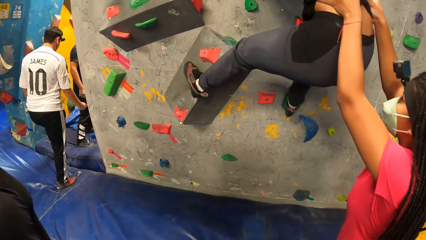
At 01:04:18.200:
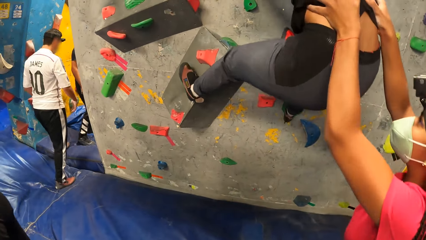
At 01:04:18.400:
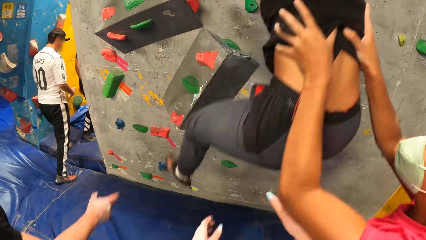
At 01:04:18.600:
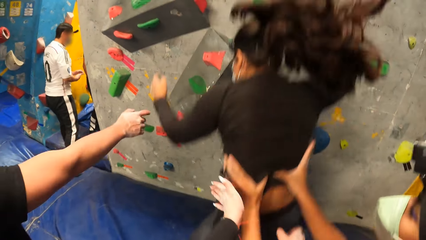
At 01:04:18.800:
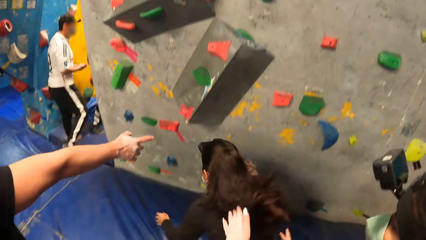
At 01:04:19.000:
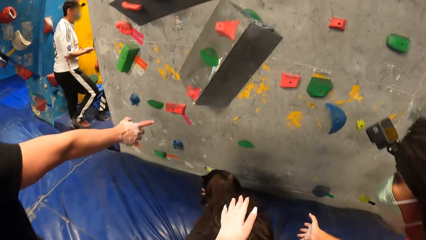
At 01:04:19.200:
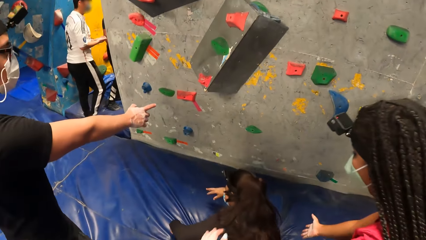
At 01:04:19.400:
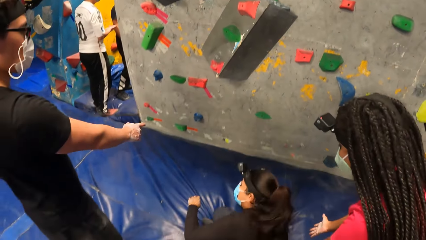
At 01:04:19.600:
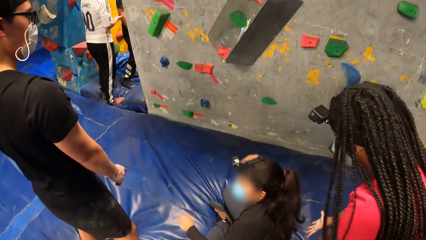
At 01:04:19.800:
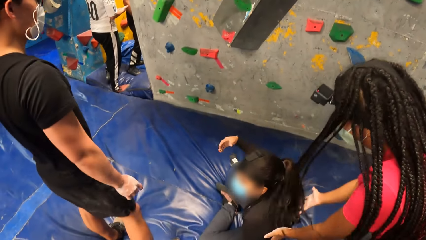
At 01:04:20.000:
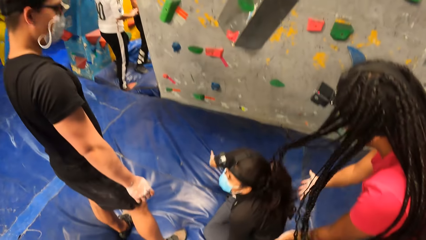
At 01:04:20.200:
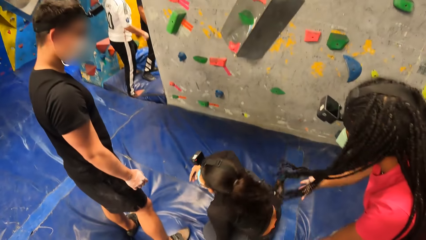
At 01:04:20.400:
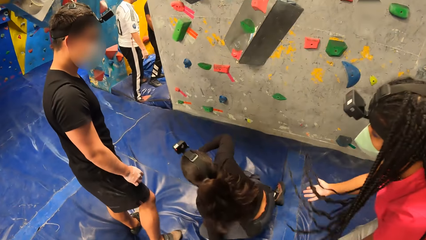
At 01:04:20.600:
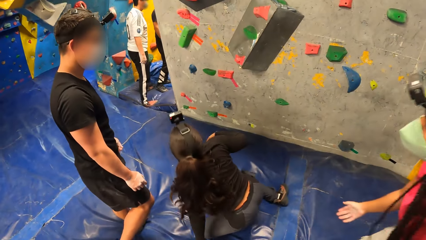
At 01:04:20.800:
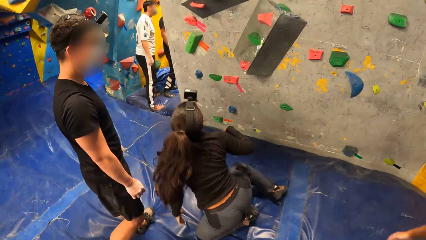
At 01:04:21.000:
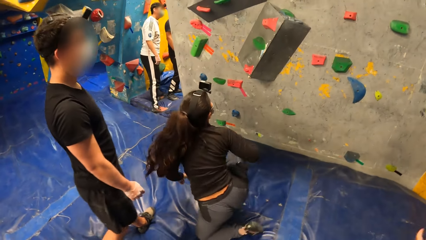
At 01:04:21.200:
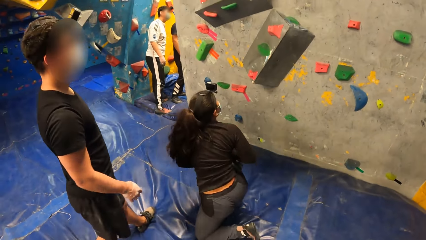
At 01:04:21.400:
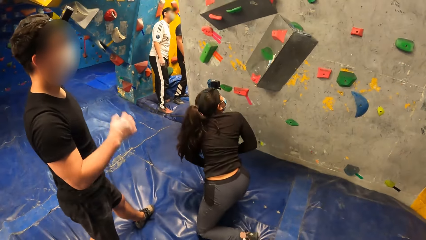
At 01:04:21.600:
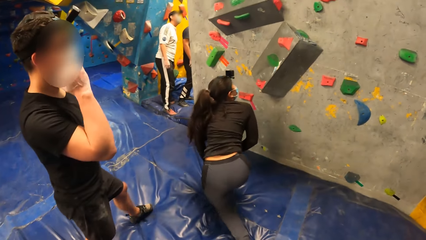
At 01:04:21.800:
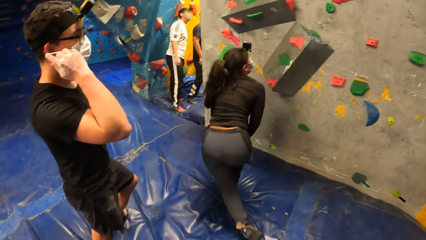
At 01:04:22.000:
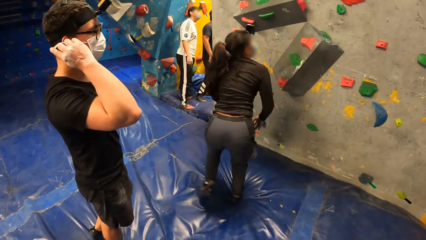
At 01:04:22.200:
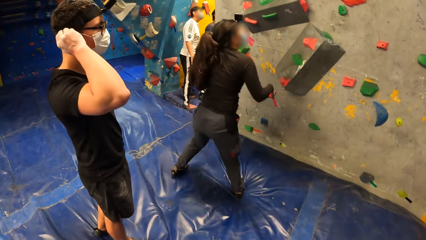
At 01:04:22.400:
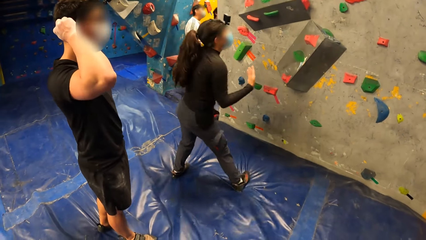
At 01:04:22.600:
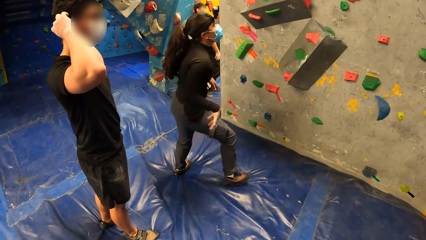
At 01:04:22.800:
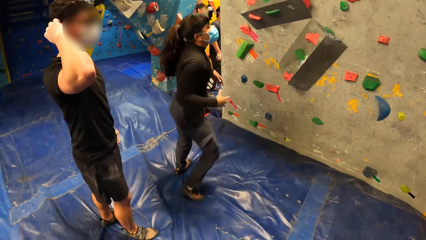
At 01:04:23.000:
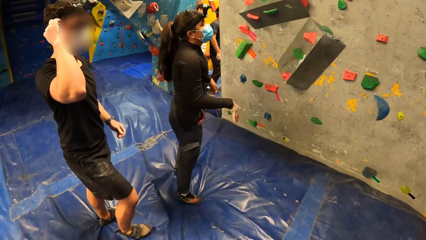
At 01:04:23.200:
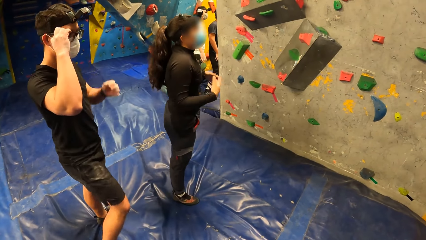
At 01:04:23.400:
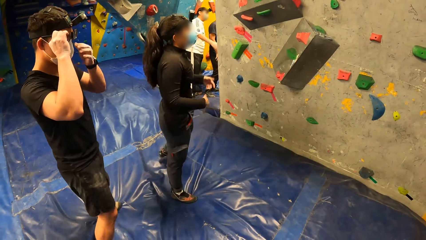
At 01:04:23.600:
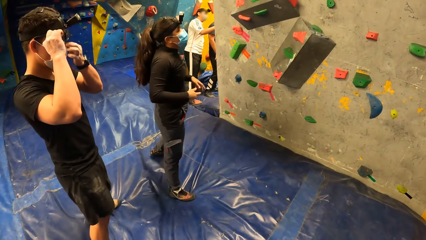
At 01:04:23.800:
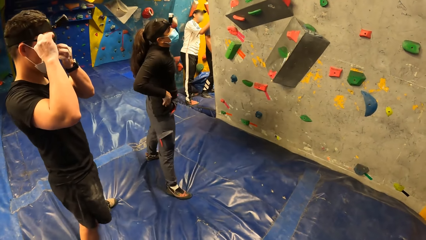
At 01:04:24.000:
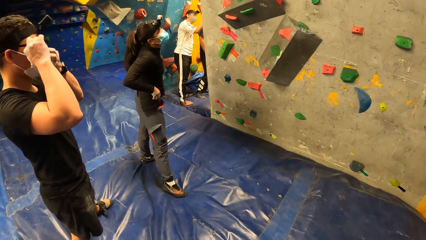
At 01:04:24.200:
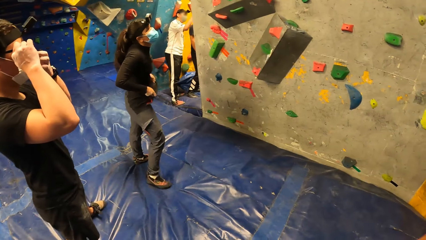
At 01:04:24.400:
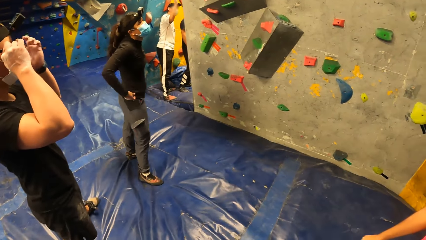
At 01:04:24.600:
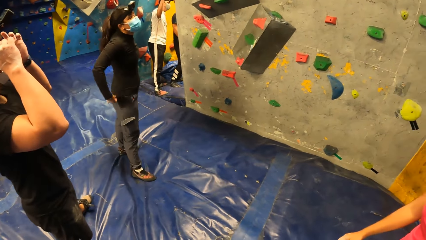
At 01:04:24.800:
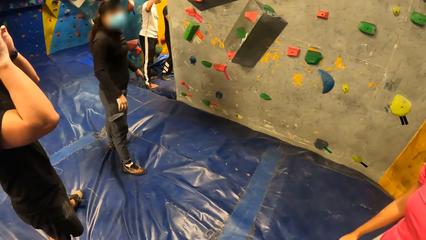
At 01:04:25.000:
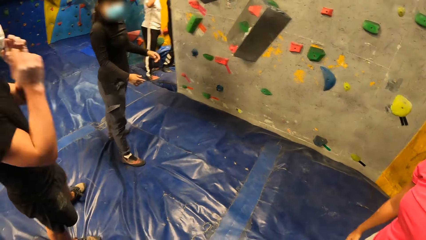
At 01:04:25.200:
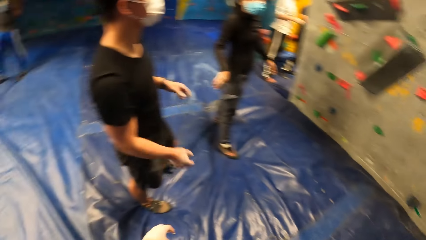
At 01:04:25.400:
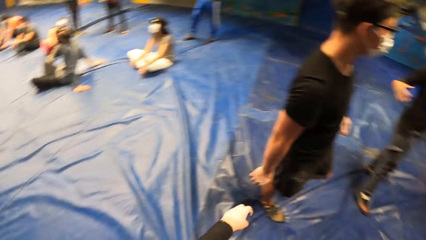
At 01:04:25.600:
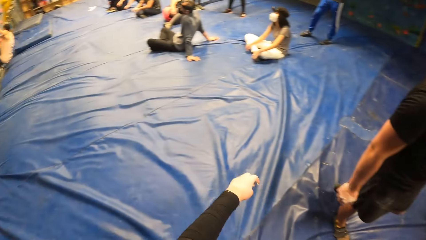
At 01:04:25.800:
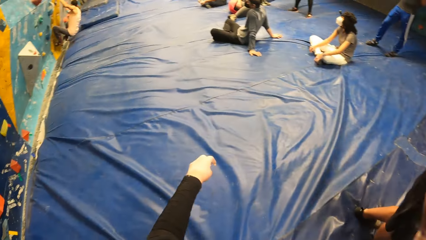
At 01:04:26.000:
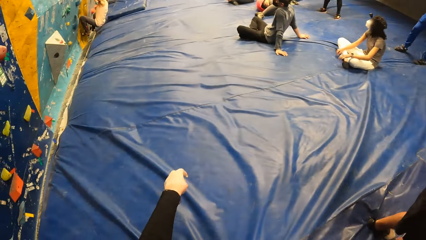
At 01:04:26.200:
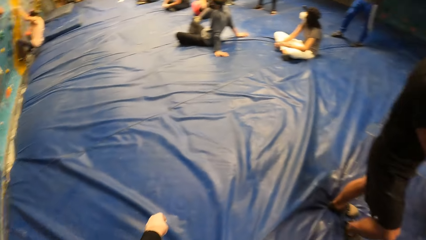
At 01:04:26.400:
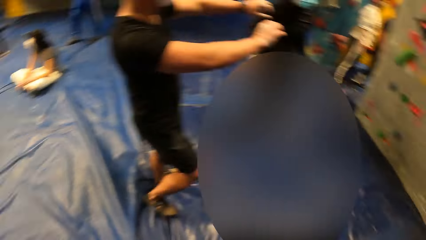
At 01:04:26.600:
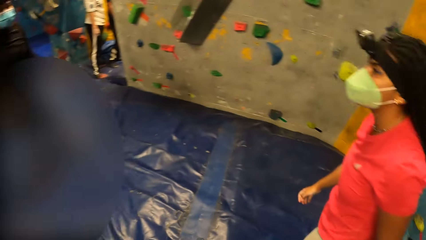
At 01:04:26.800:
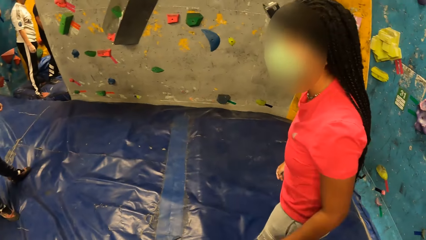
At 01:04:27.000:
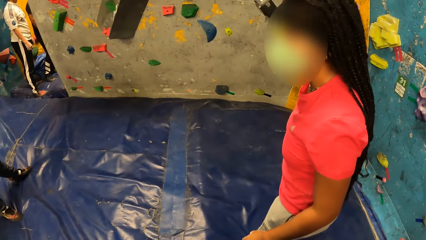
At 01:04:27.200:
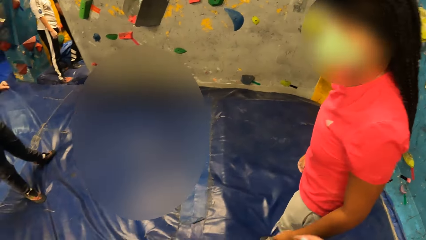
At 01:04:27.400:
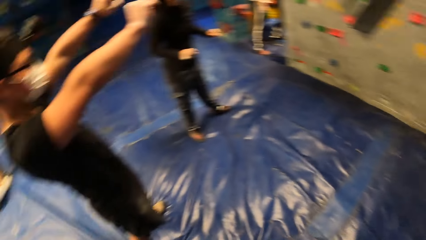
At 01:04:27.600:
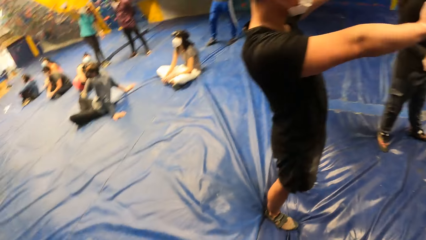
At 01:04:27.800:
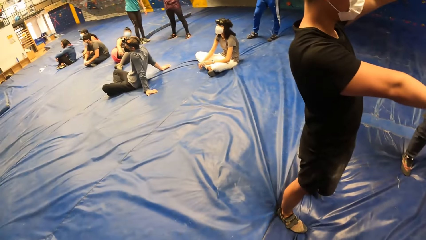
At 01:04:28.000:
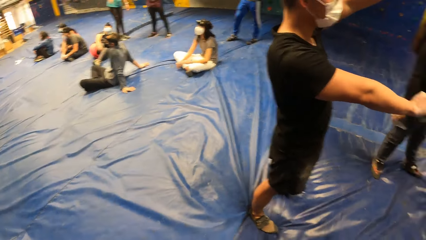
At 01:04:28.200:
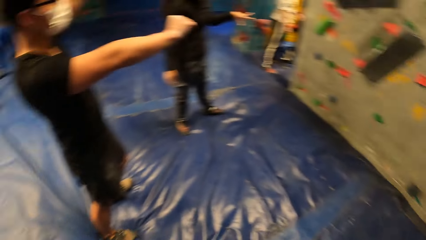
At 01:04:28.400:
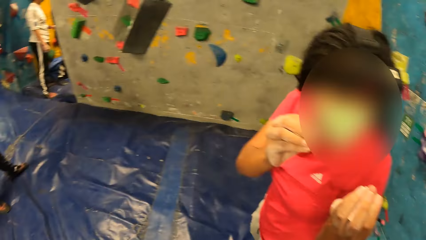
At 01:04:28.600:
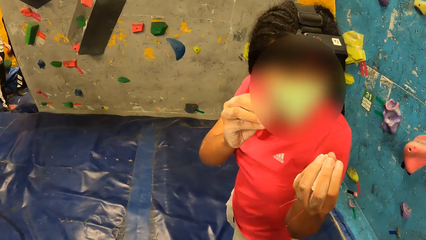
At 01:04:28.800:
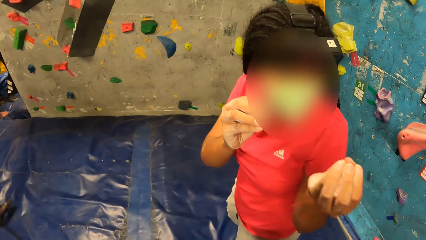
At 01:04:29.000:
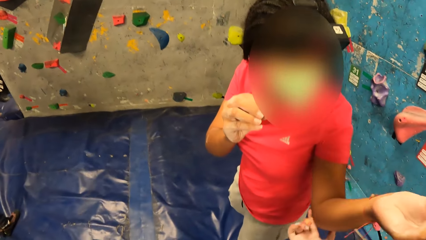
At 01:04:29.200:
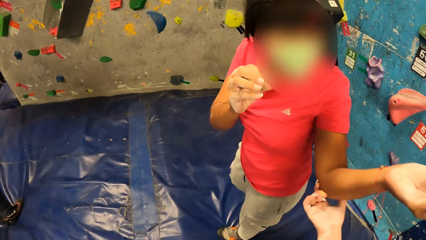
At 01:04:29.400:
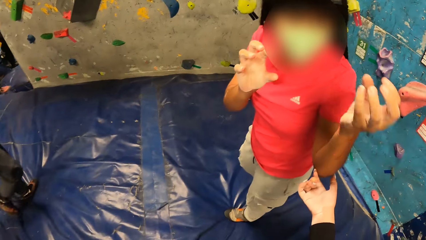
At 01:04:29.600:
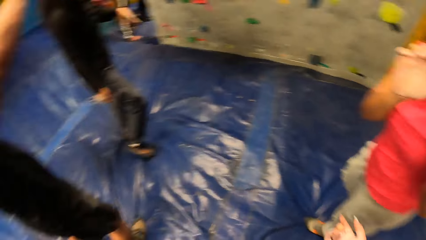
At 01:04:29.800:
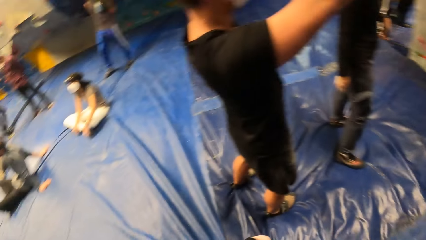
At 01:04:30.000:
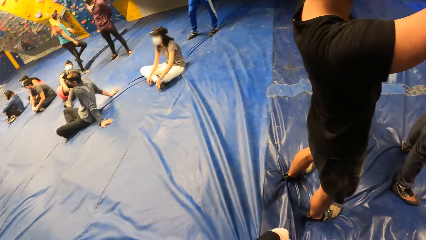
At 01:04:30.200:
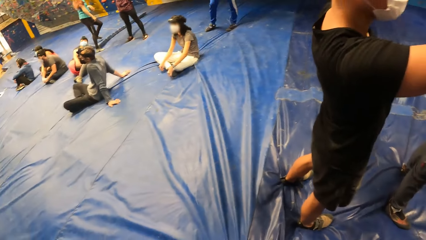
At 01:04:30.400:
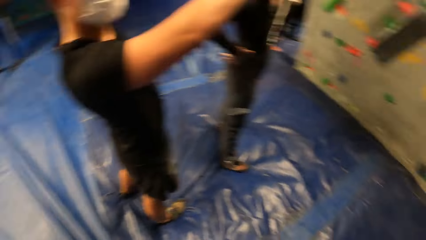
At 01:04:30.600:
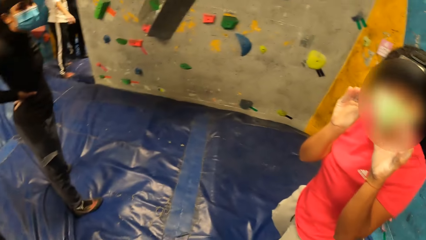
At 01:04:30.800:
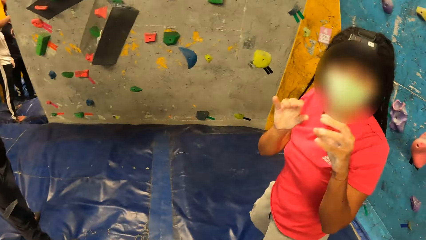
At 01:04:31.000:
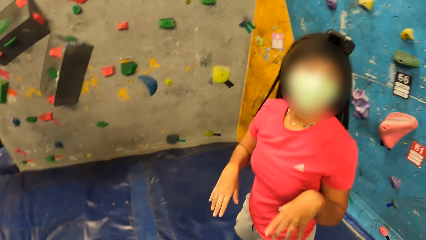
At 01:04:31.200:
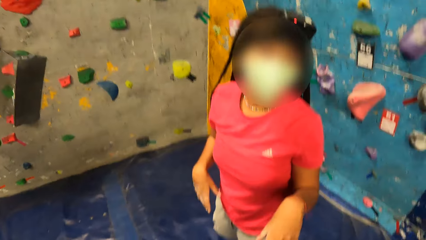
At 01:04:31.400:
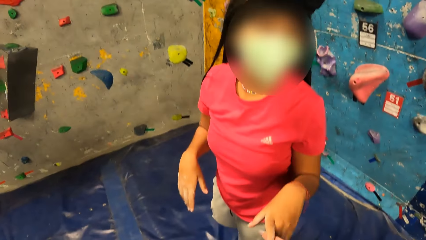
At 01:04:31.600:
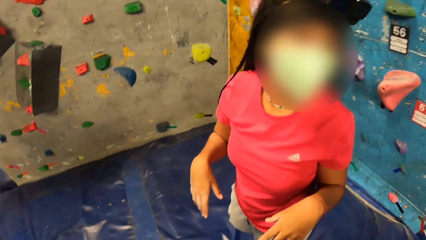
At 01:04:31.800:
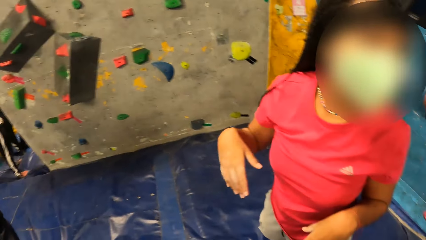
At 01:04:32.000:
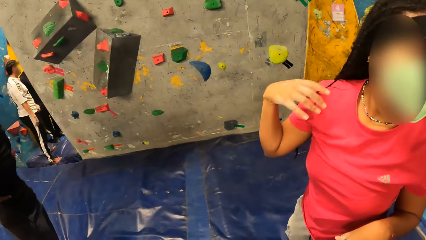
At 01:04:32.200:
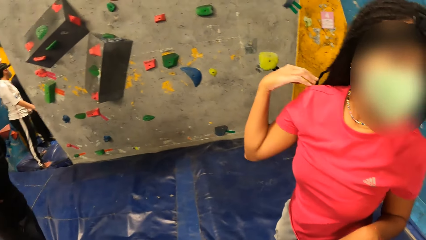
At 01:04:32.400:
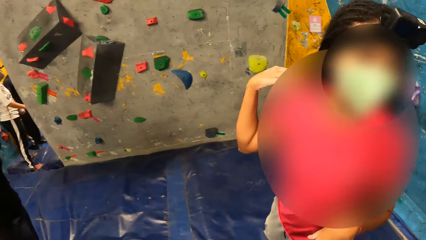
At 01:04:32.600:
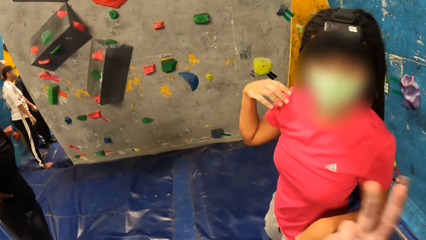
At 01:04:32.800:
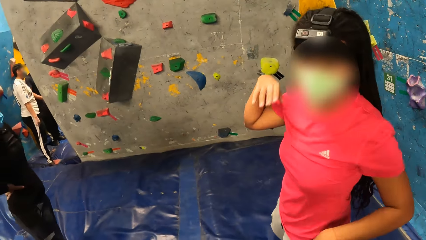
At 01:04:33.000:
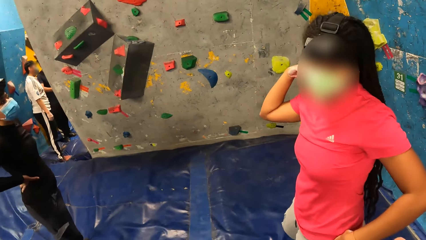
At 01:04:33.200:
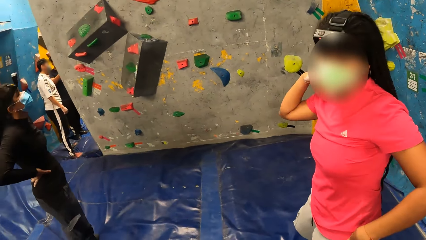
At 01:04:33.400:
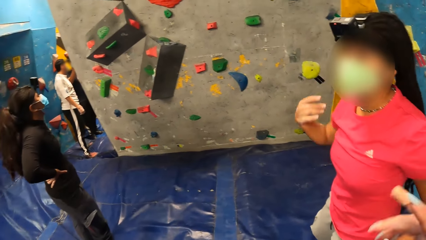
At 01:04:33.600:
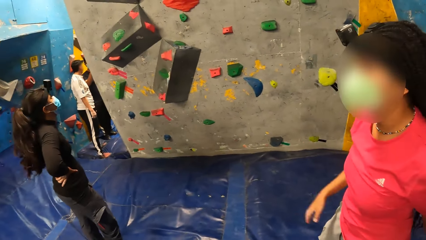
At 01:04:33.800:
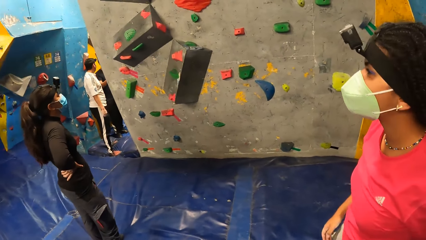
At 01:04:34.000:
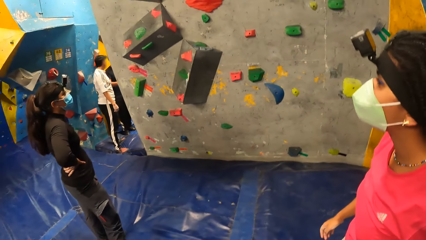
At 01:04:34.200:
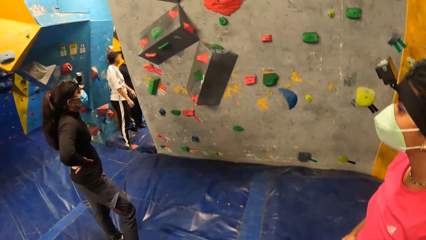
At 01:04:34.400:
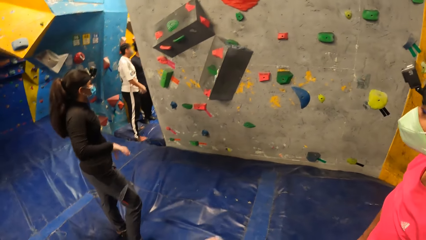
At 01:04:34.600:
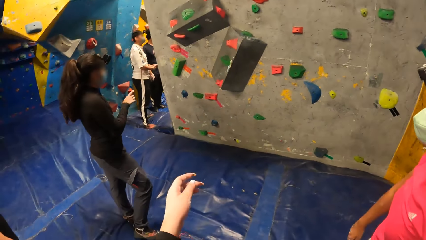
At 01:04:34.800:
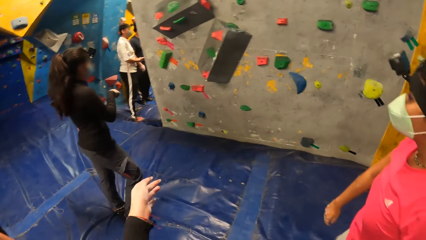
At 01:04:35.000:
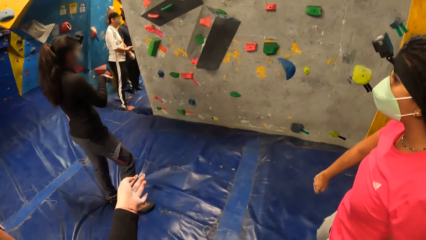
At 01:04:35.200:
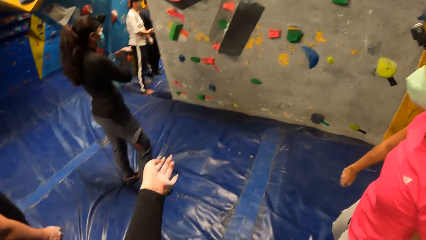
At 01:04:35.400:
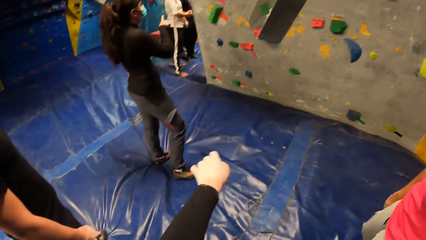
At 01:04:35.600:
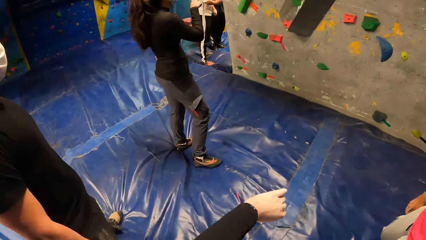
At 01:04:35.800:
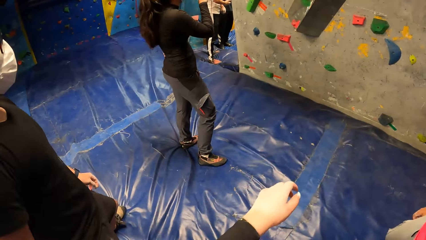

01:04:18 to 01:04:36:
A woman jumps down onto the foam landing. She stands up and shakes both hands. A man touches the face. The camera wearer moves around. She touches another woman's left elbow with her right hand. The other woman lifts the hand.
